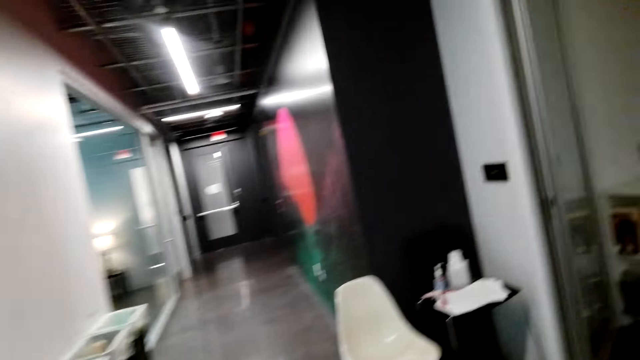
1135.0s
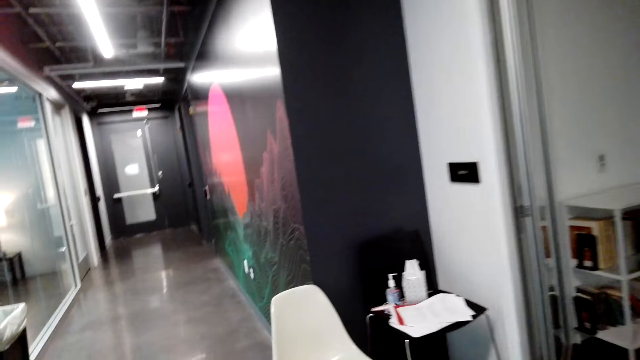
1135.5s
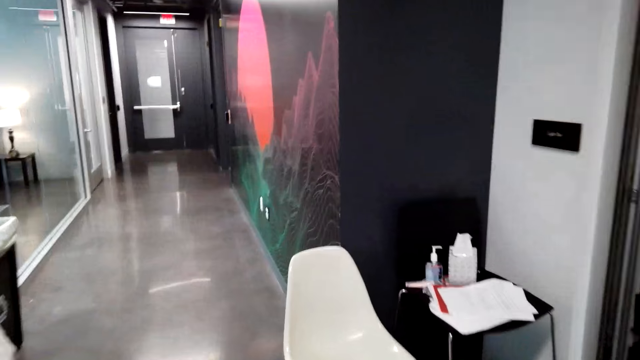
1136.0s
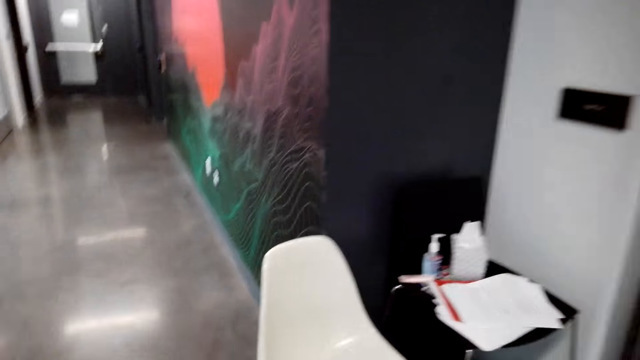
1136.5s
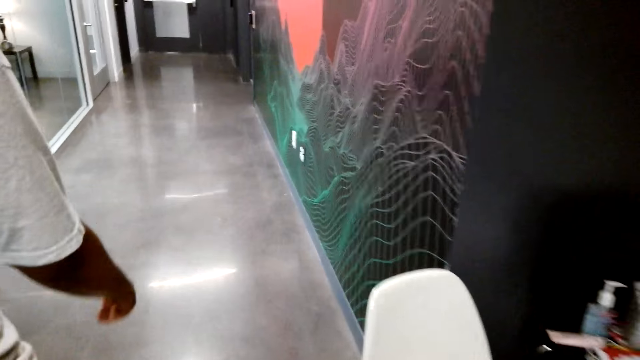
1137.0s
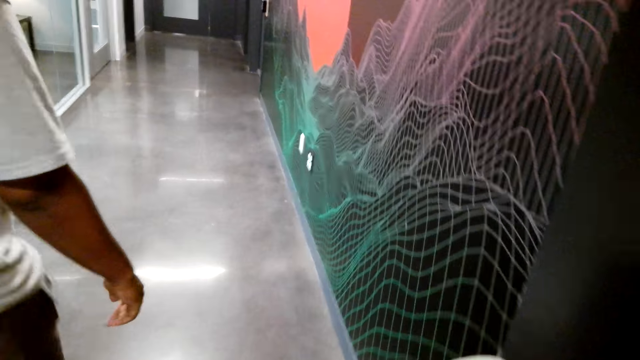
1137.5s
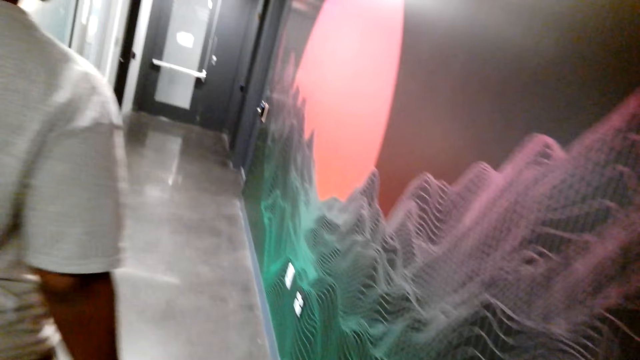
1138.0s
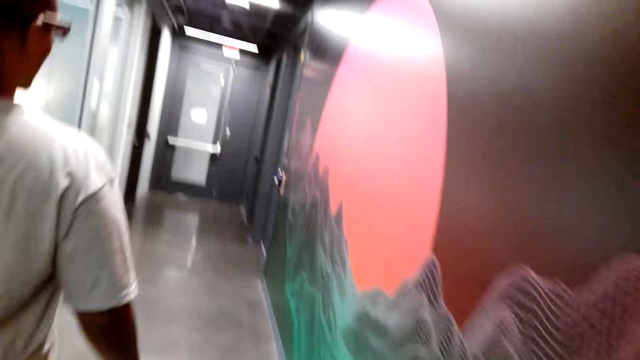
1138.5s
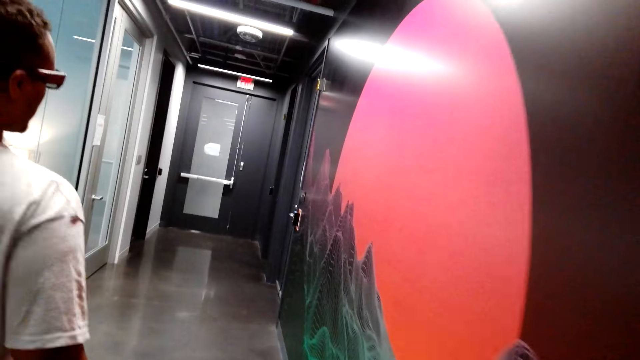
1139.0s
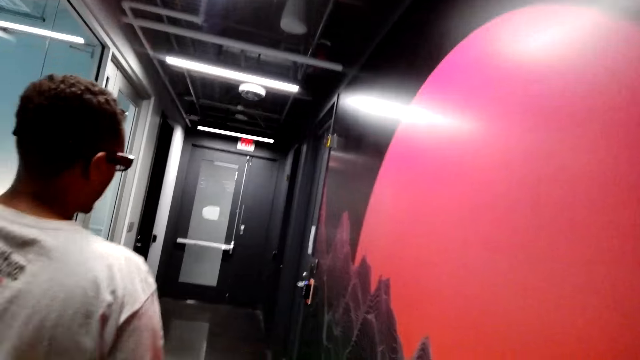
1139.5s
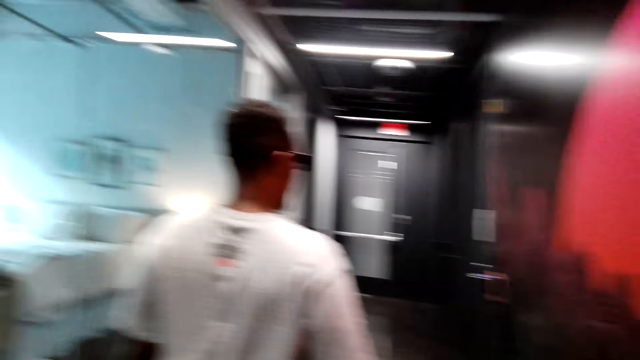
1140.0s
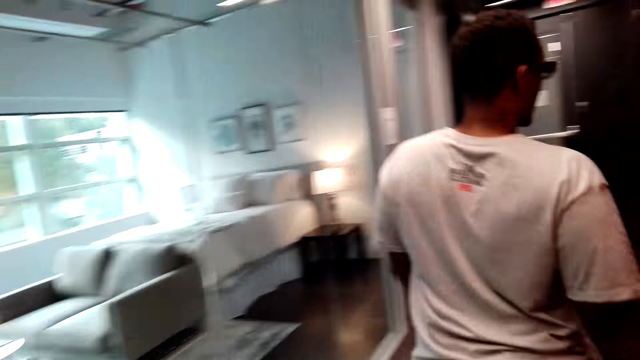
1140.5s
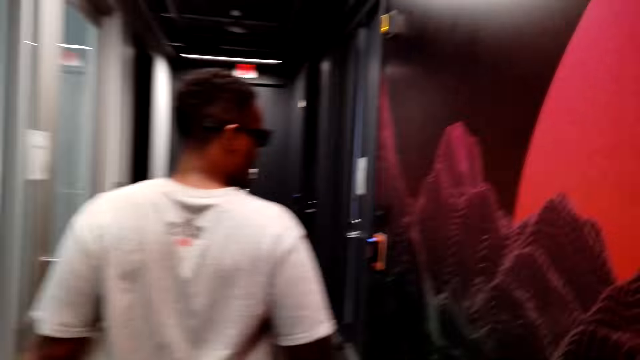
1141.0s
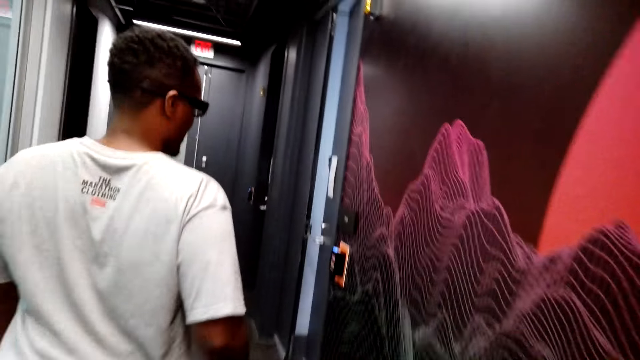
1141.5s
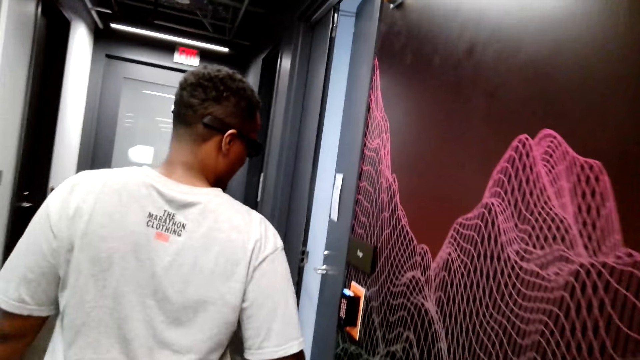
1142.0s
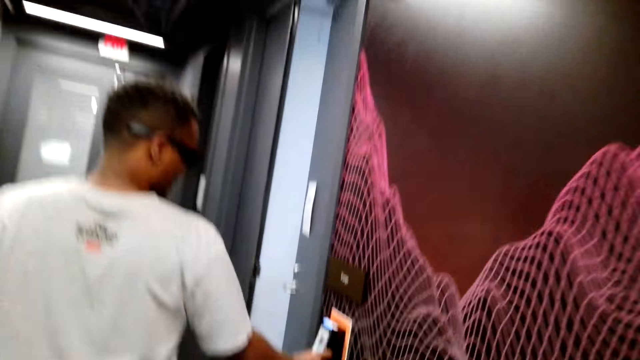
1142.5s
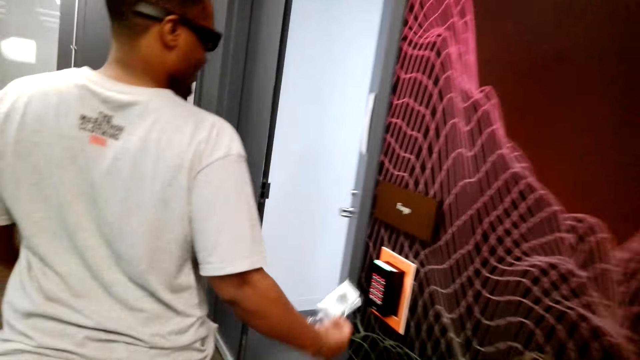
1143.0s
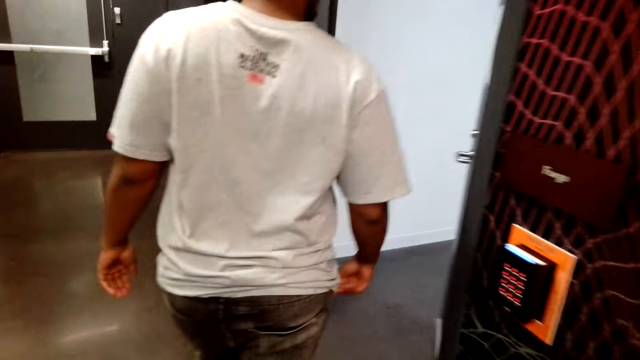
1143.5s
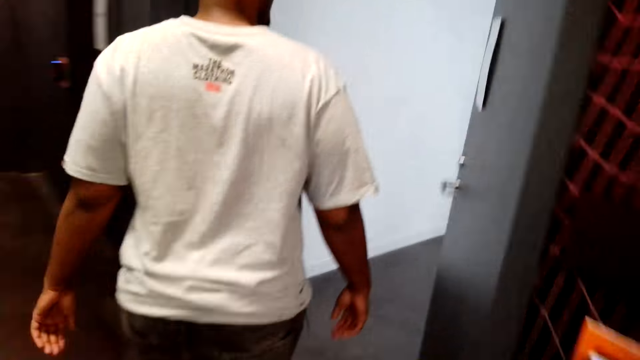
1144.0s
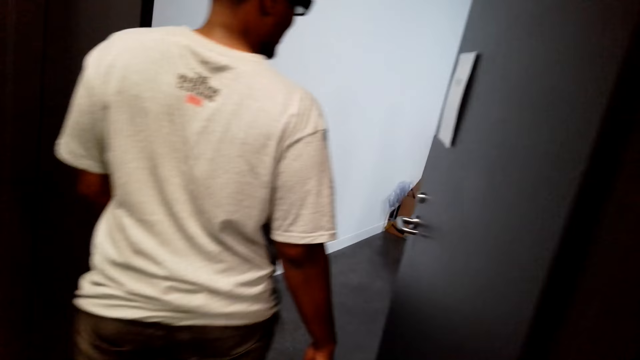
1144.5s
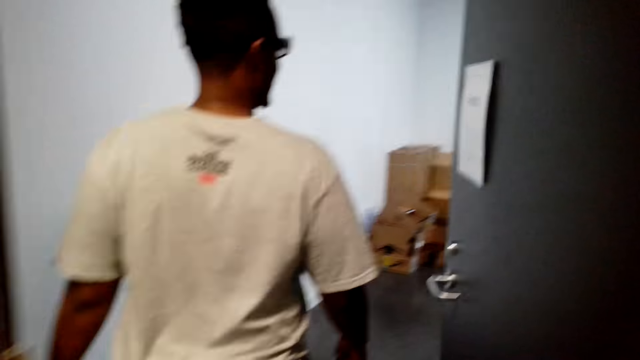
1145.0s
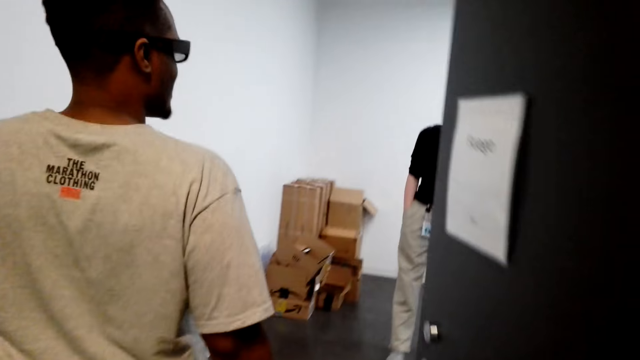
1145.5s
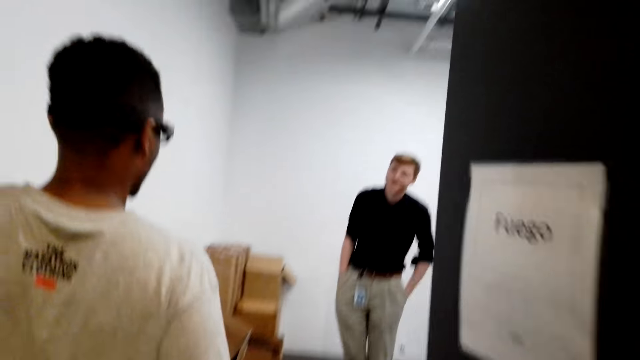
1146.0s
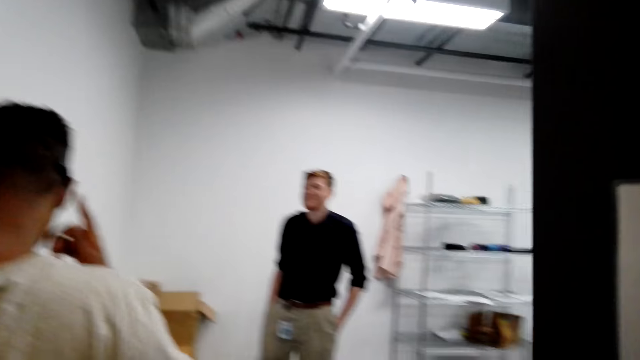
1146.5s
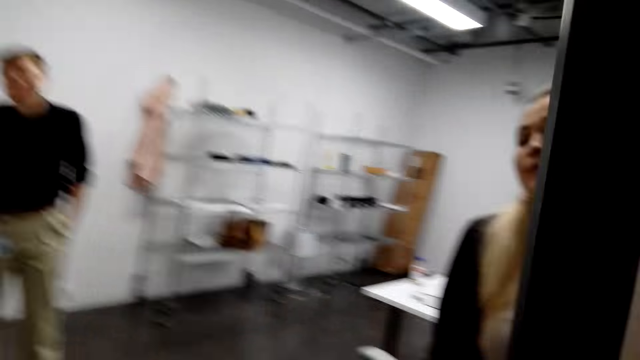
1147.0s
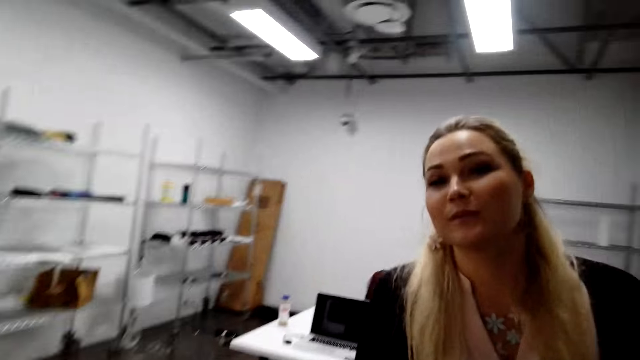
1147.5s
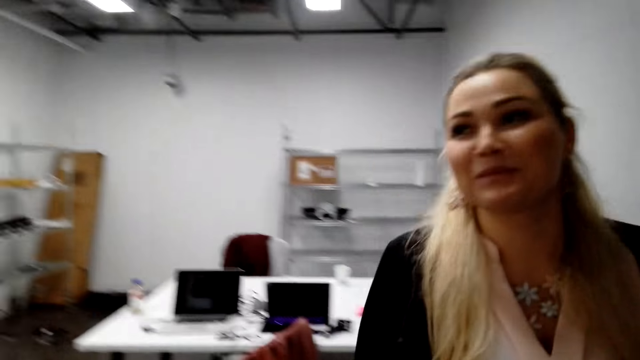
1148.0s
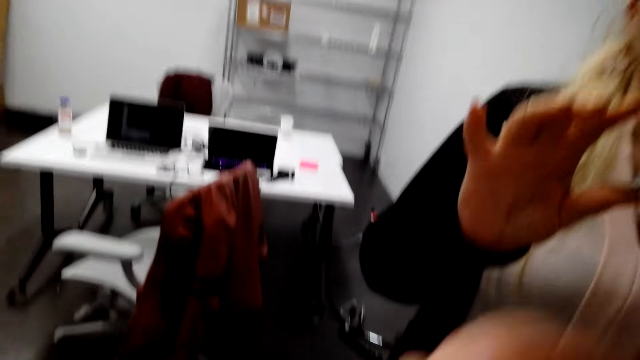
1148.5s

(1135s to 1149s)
The camera wearer converses with a man. The camera wearer and the man walk on the corridor. The man opens the door and swipes a card. The camera wearer and the man walk on the corridor. Another person walks in the room. The camera wearer adjusts the camera.

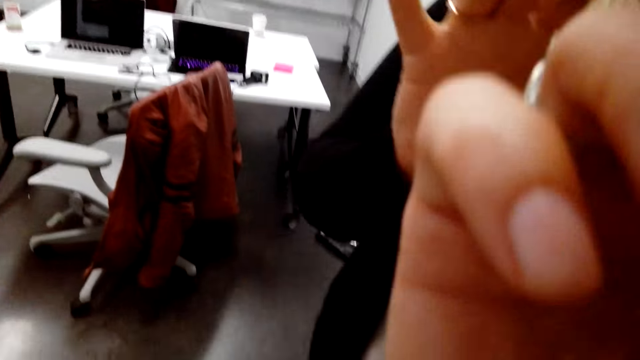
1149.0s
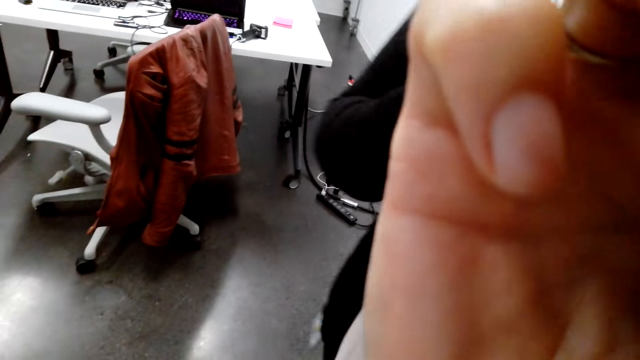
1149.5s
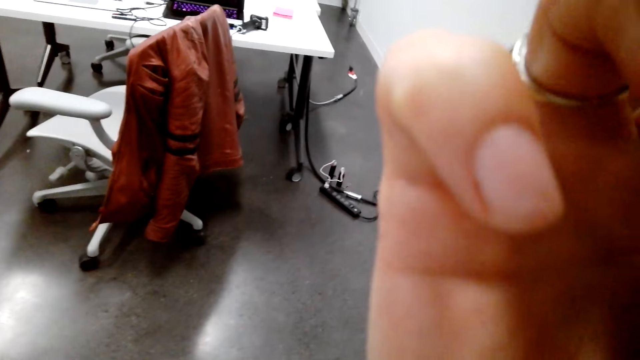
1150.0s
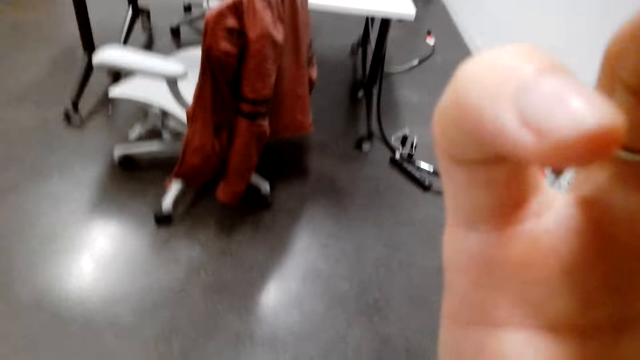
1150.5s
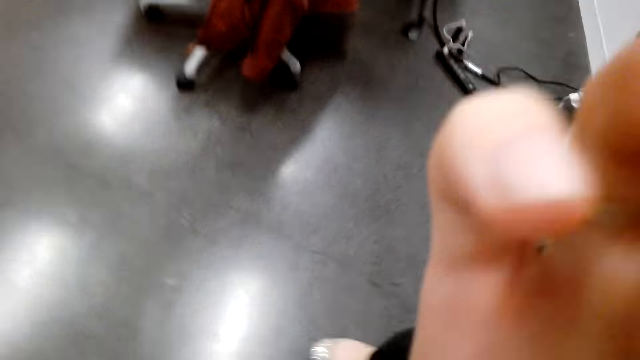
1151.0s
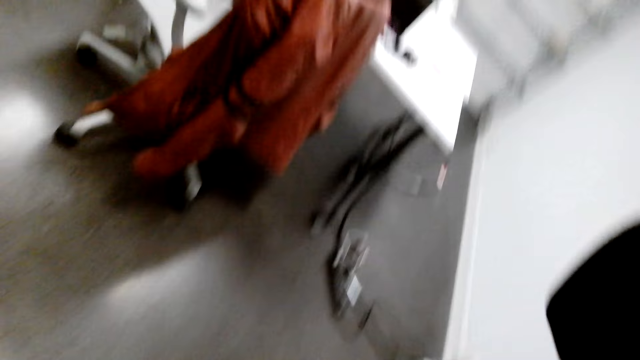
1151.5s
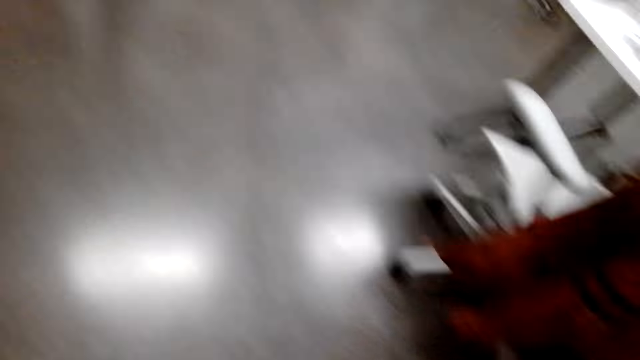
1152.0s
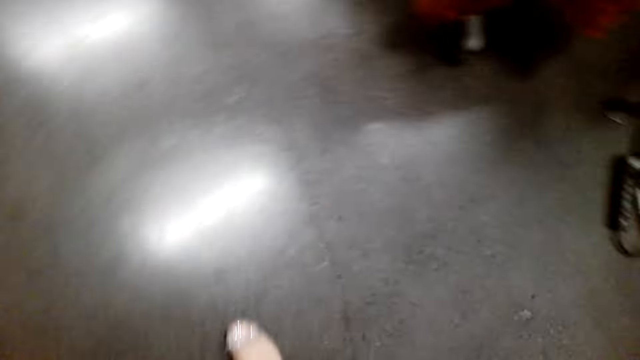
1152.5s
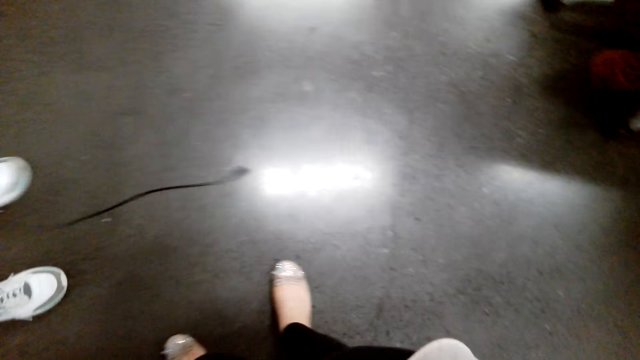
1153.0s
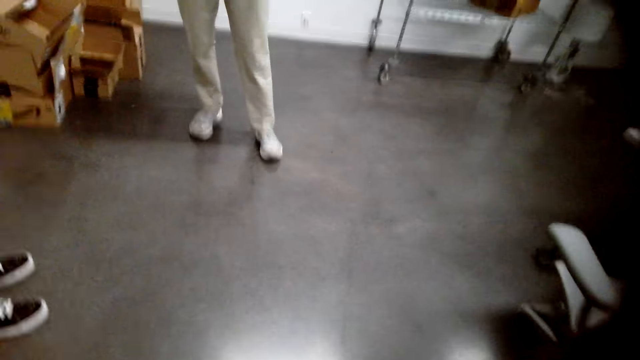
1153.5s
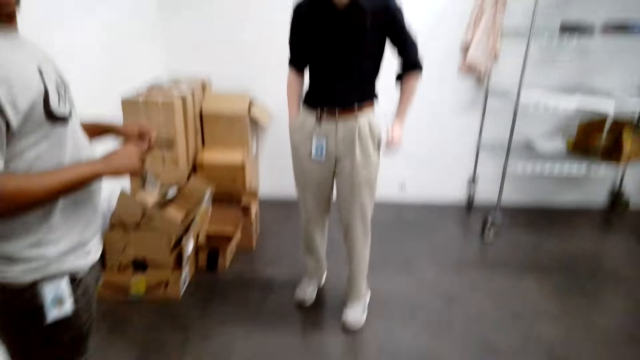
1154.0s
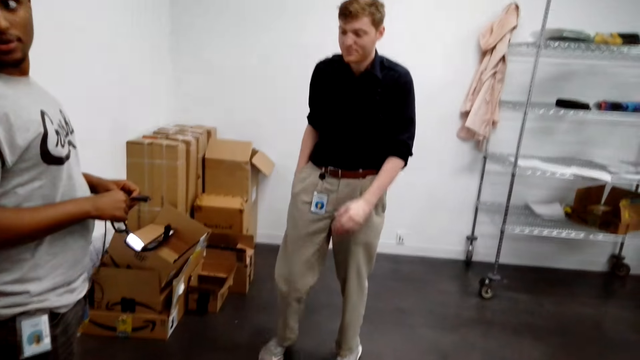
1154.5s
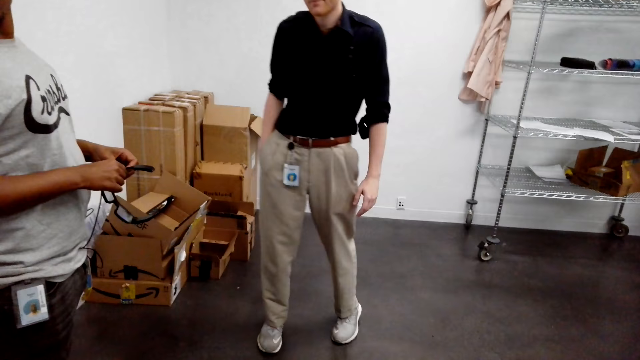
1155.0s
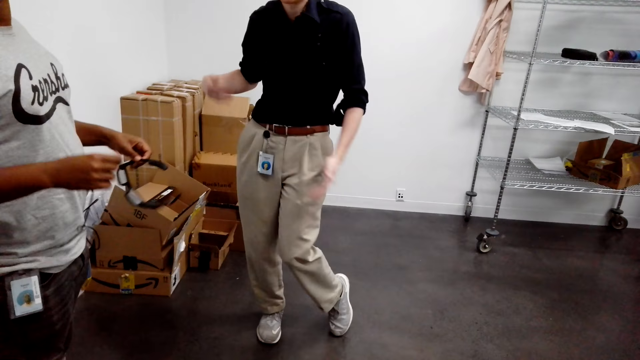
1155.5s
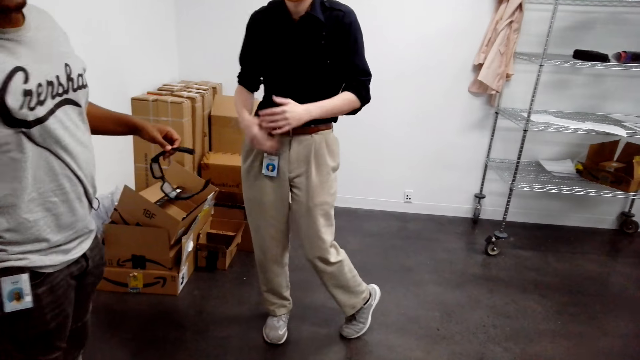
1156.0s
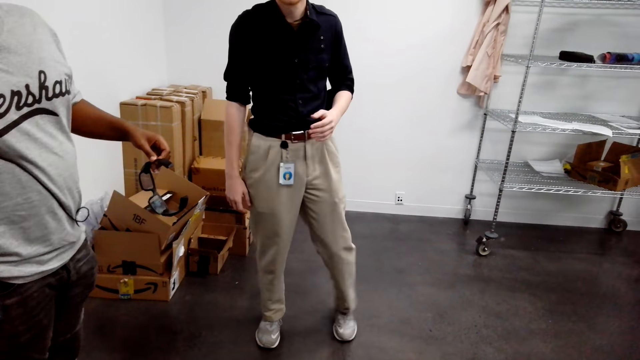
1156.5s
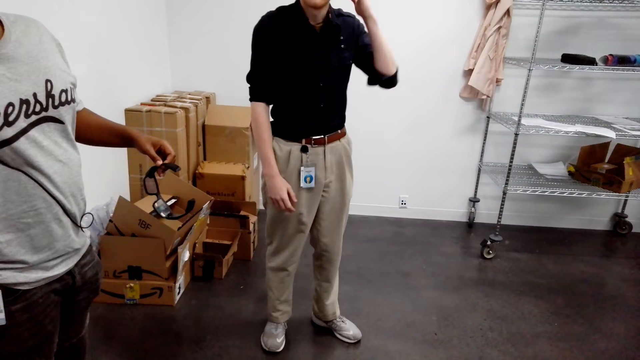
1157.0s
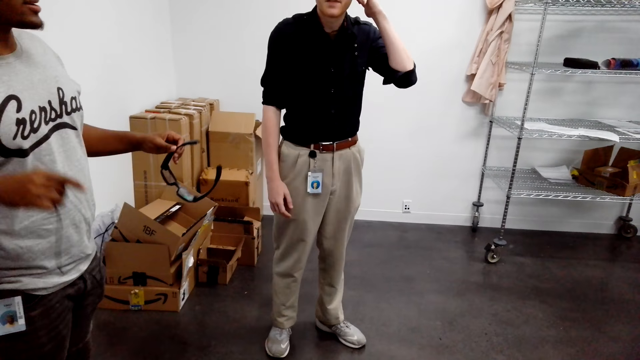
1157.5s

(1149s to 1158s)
A person interacts with the camera wearer. The camera wearer looks around. They converse with a man and another man. Another person holds the sunglasses. A third person walks in the room. The other man moves his hands. The camera wearer converses with the two men.
